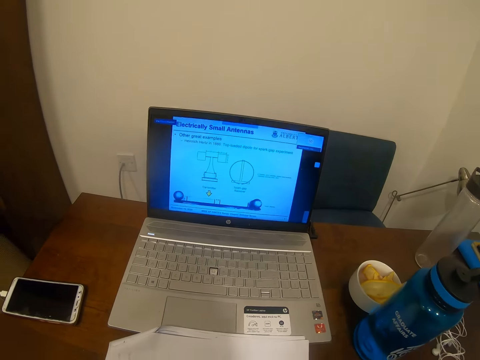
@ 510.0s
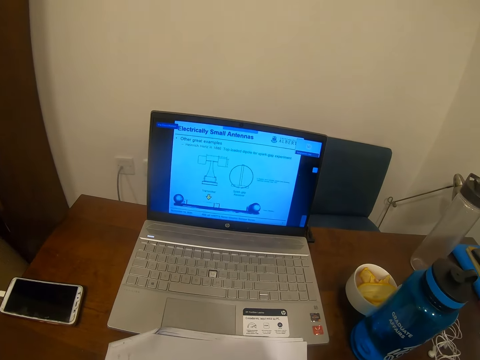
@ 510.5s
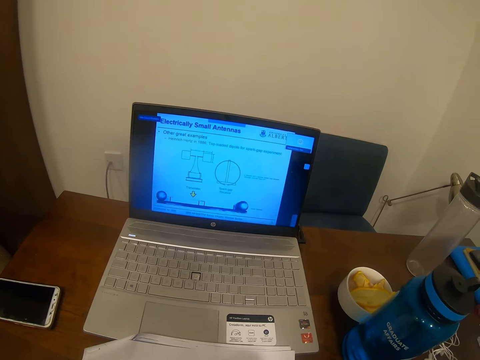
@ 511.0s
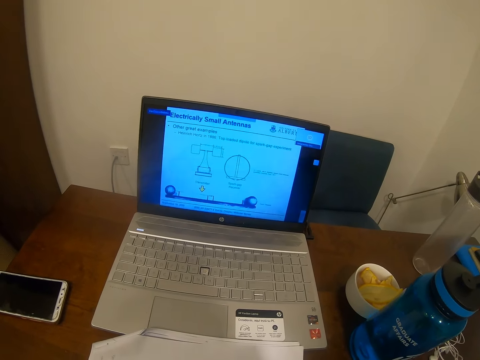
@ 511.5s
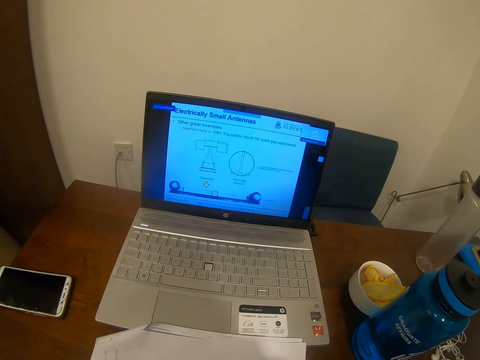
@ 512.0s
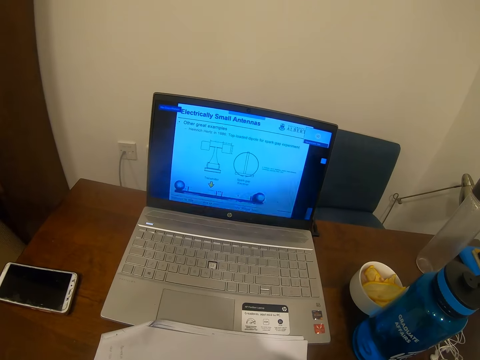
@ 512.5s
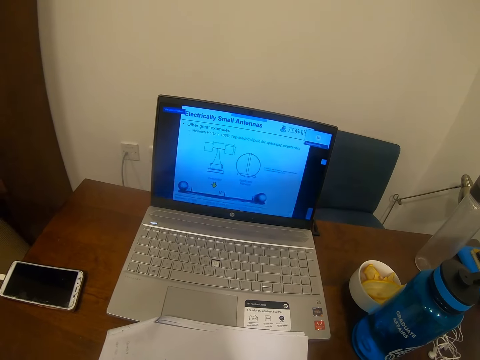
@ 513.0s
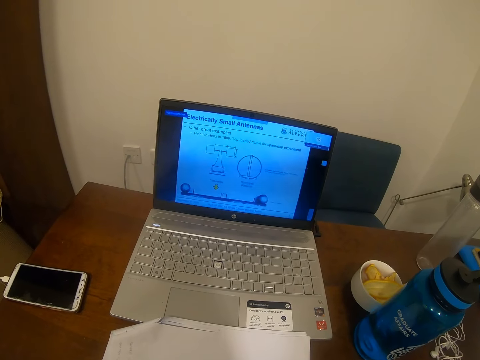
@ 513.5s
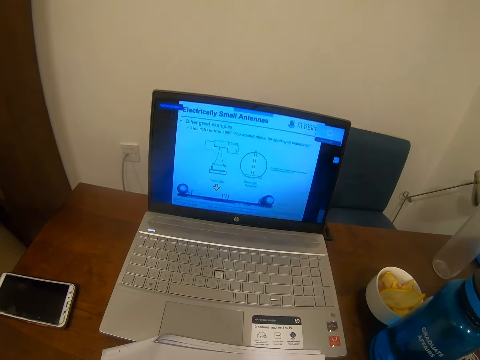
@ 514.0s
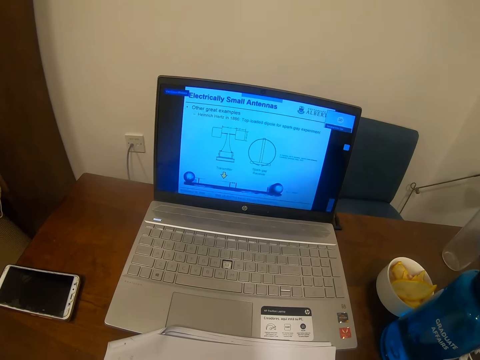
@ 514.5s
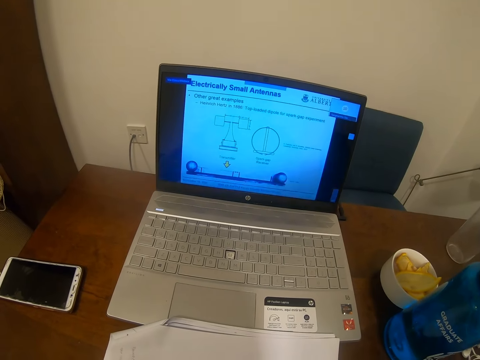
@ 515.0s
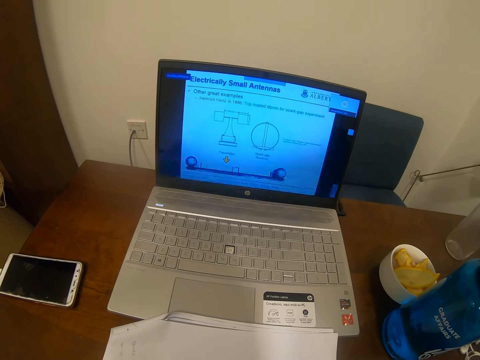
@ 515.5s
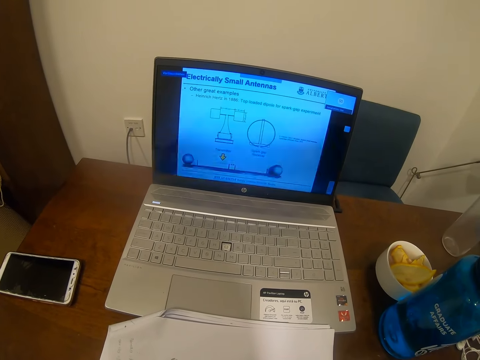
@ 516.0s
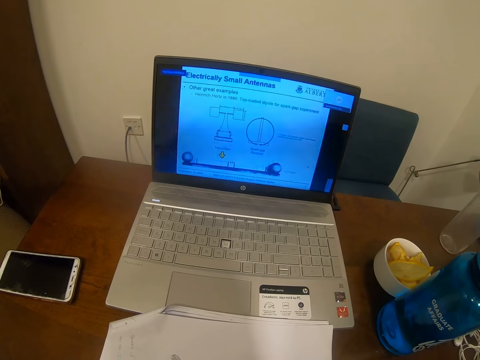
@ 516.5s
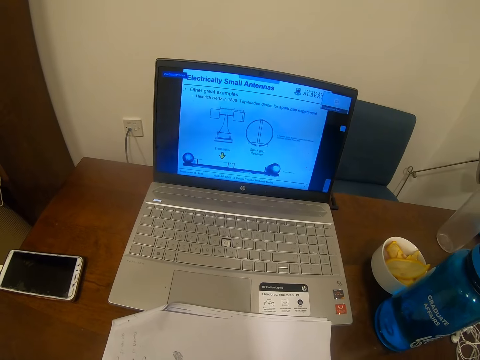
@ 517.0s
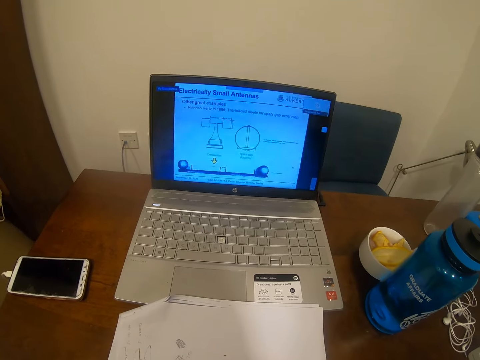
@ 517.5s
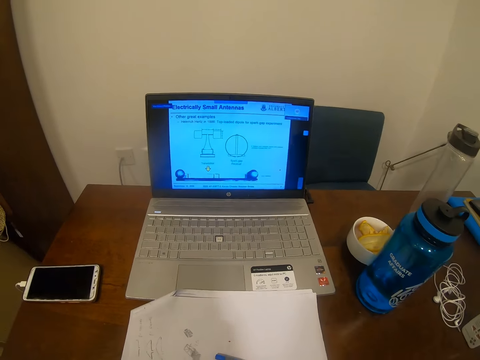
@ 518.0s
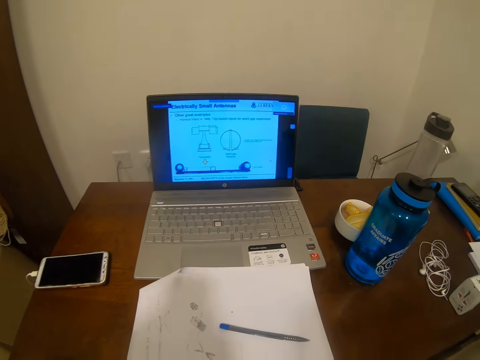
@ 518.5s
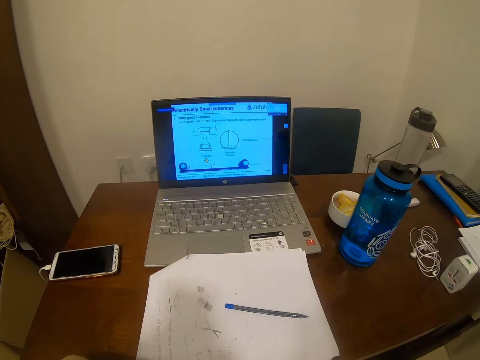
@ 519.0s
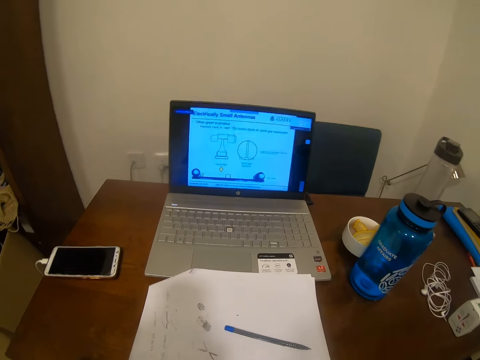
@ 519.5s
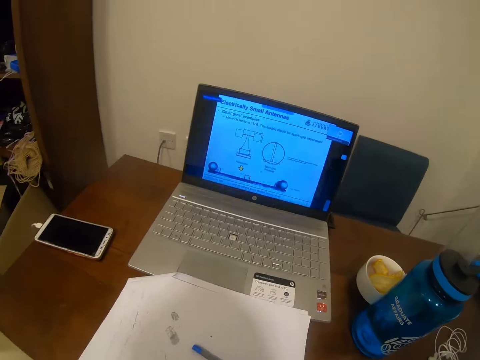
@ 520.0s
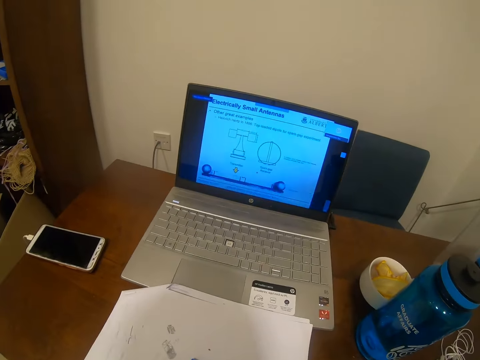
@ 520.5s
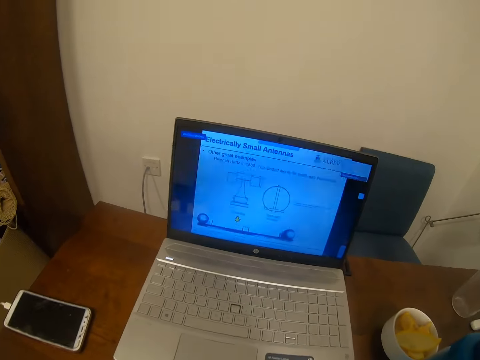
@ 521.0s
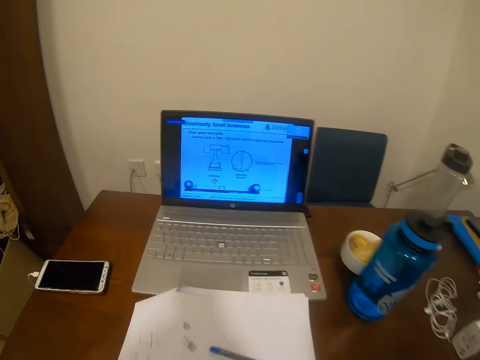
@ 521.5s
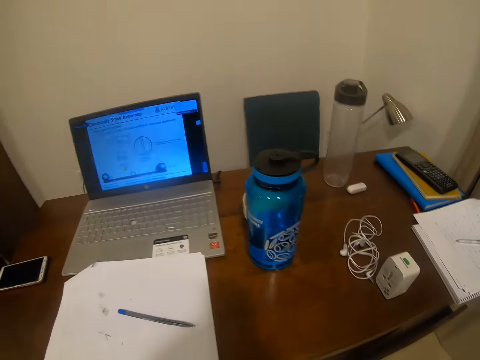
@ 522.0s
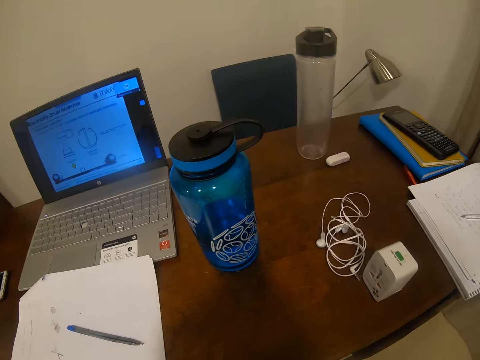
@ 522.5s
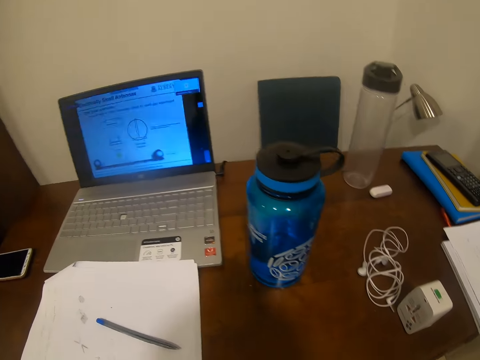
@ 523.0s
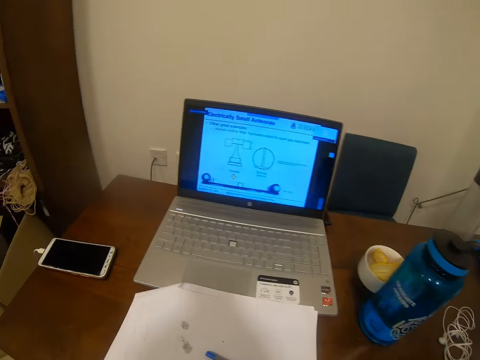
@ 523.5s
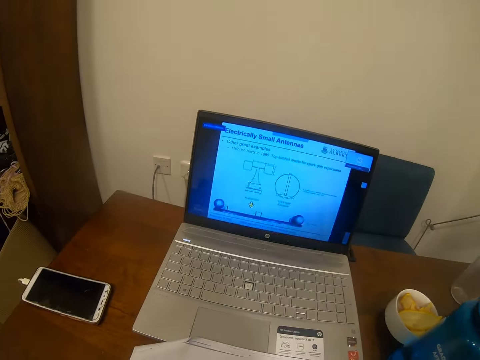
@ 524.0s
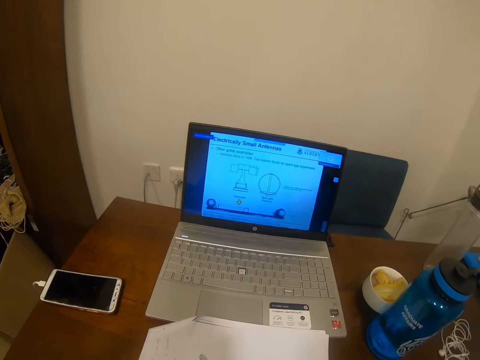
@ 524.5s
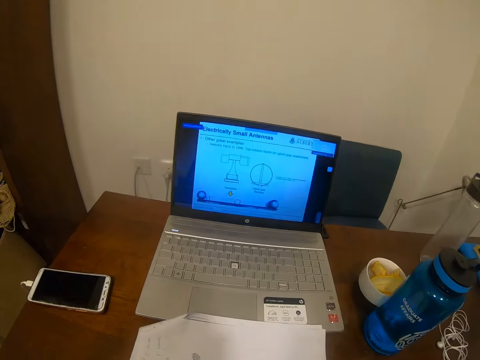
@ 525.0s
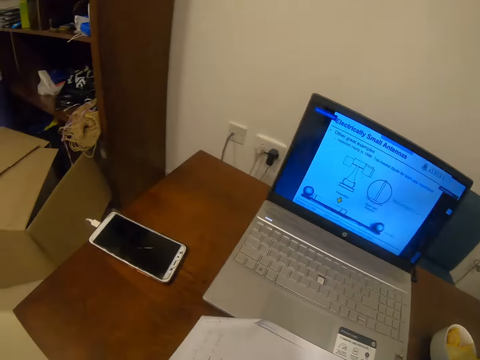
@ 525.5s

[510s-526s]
The camera wearer looks at the laptop. They look at the laptop again. They look around.

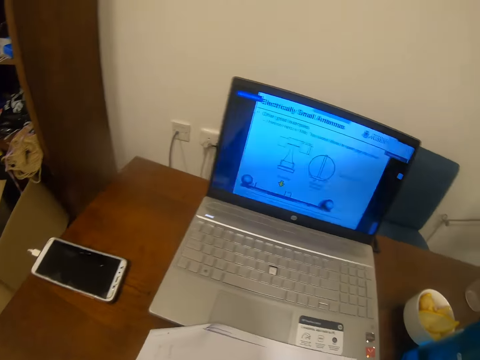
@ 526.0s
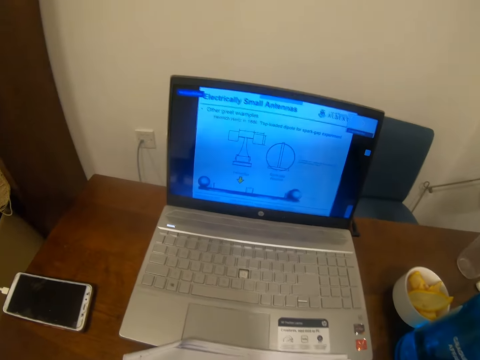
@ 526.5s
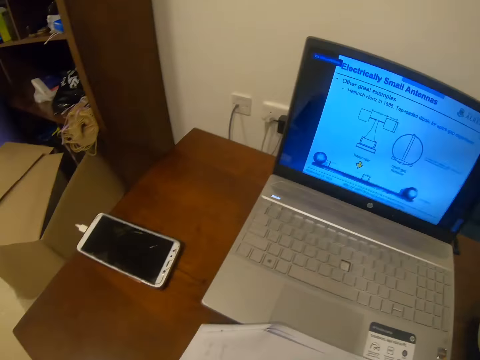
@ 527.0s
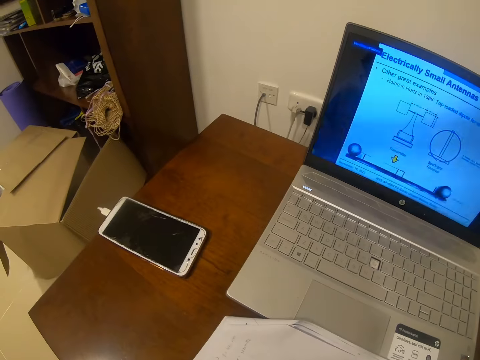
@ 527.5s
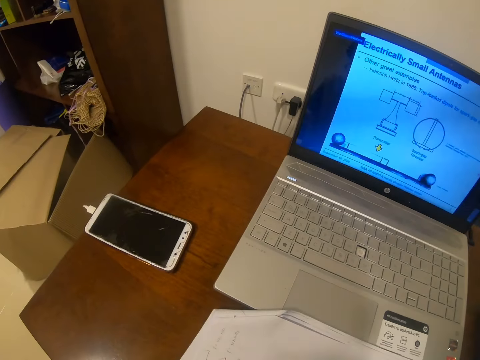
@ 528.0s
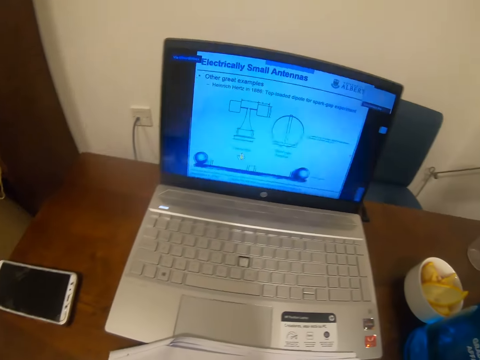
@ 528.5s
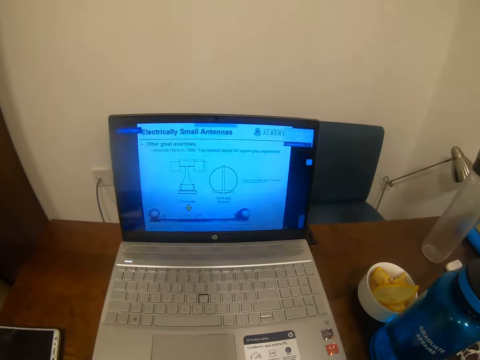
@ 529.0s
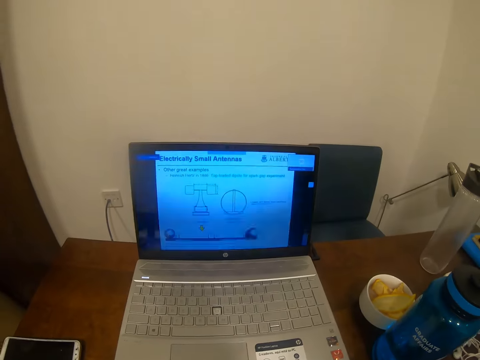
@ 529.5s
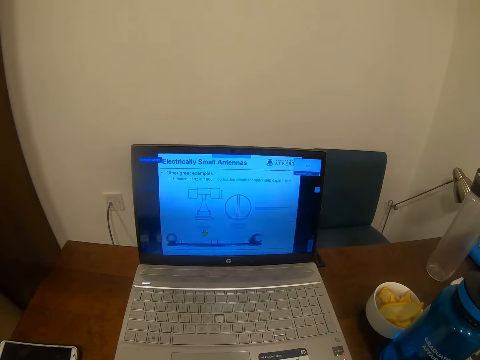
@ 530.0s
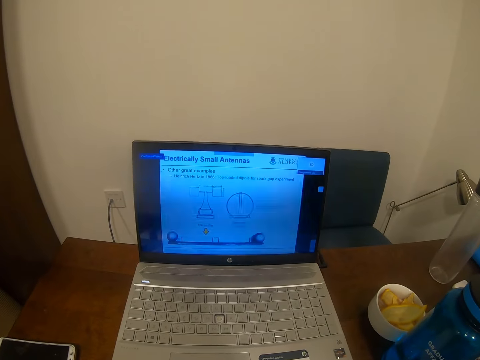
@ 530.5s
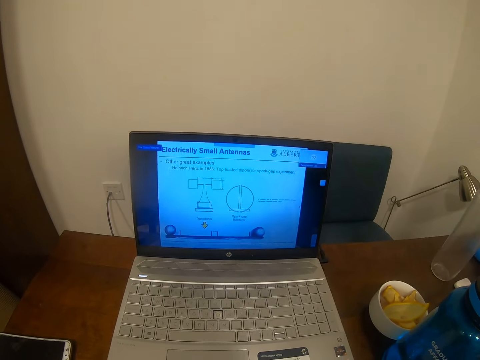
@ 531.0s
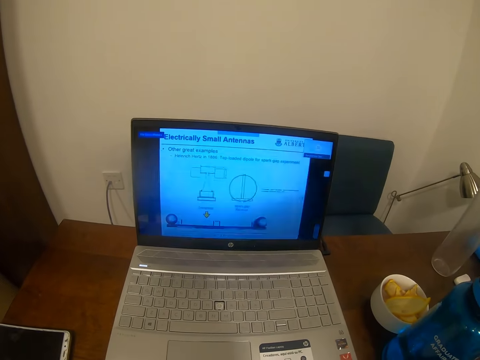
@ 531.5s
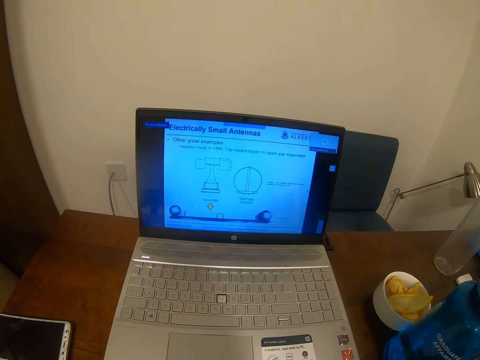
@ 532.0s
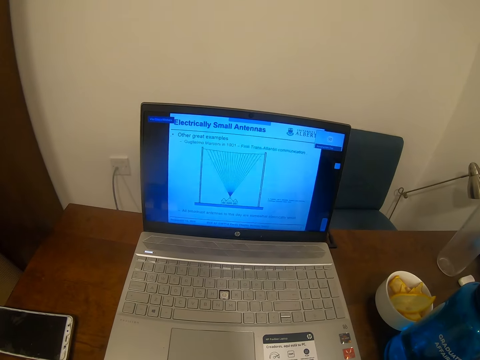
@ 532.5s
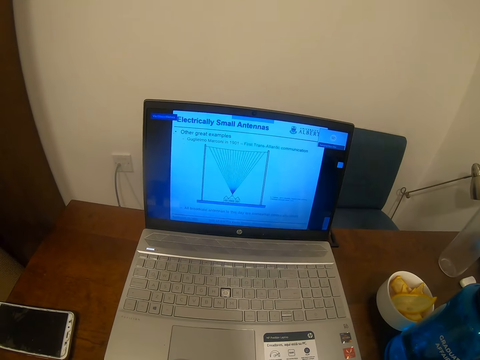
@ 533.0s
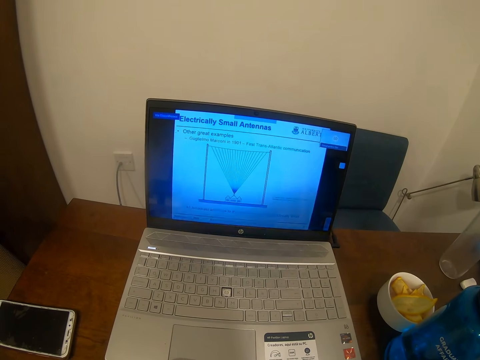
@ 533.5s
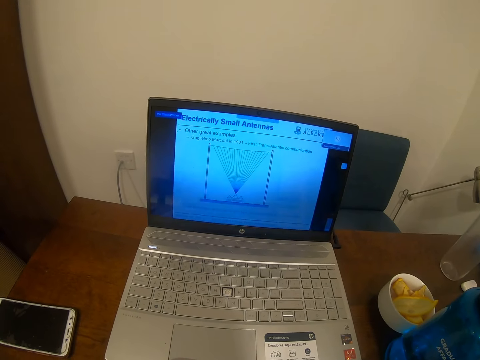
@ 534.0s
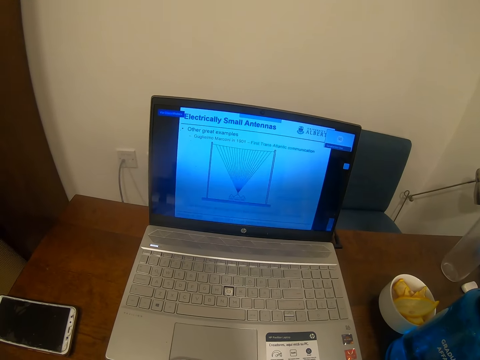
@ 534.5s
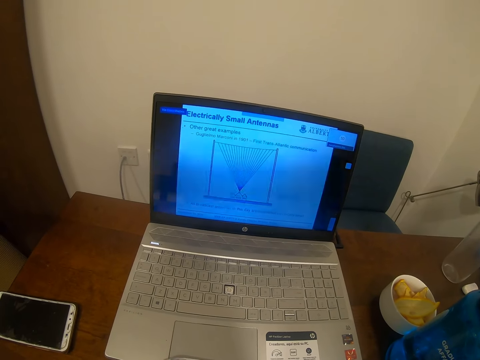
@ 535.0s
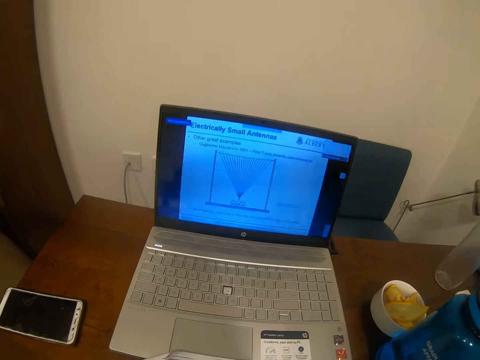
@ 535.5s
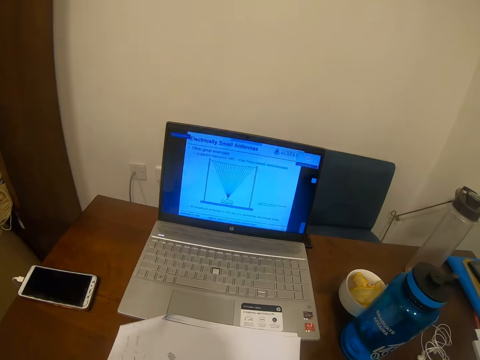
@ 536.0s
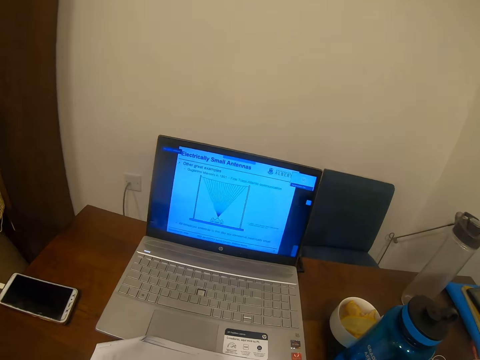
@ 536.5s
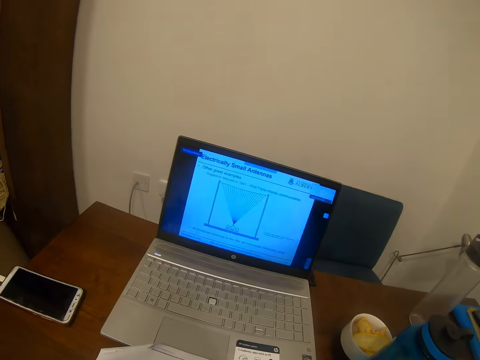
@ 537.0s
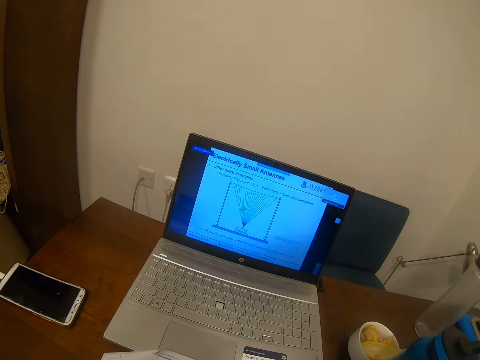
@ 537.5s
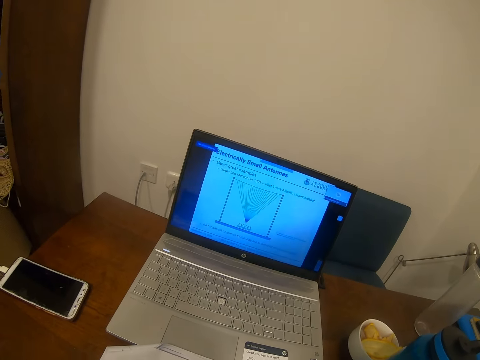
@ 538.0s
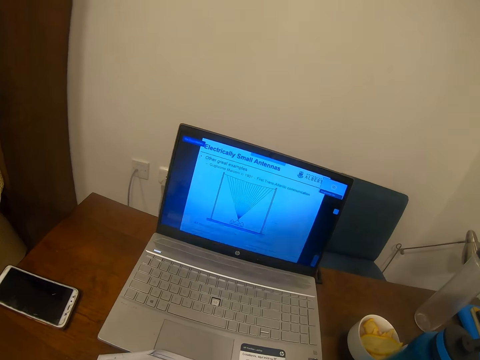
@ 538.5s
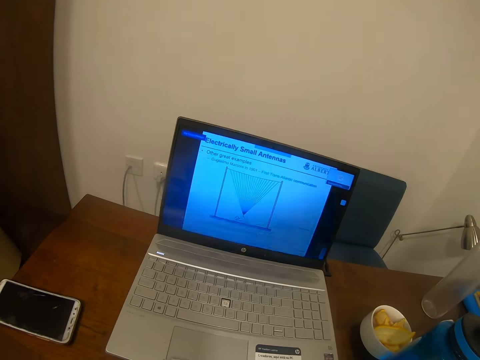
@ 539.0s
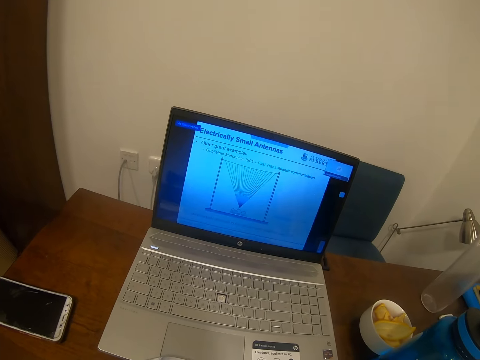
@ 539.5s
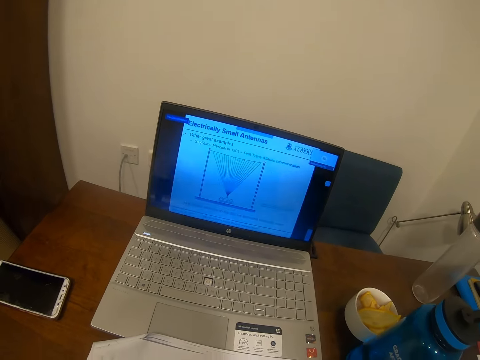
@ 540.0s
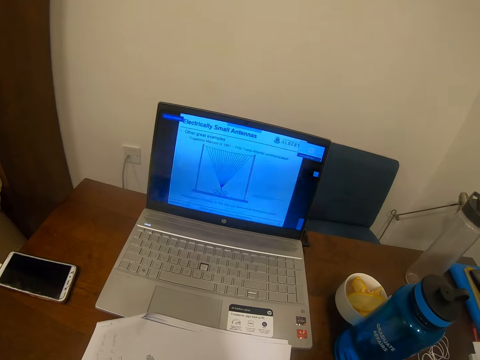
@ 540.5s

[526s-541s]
The camera wearer looks at the laptop. They look at the laptop again.
